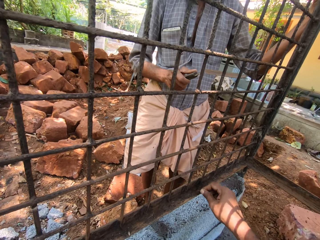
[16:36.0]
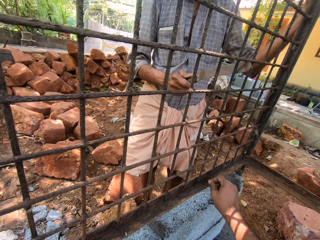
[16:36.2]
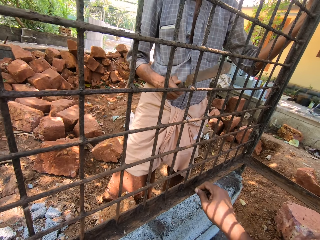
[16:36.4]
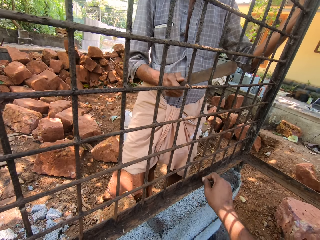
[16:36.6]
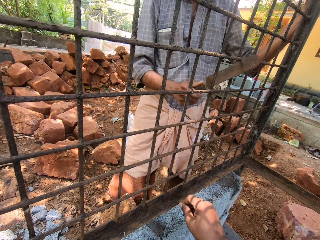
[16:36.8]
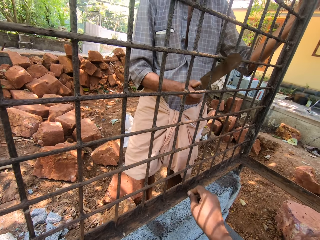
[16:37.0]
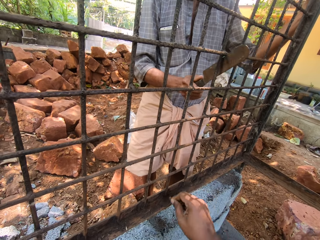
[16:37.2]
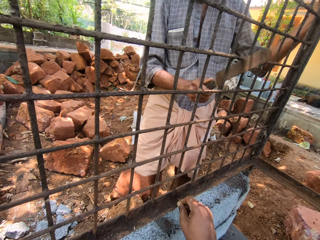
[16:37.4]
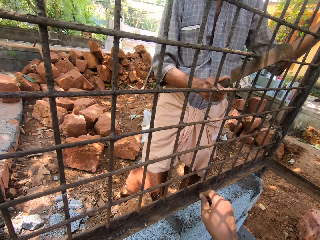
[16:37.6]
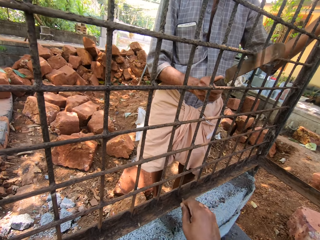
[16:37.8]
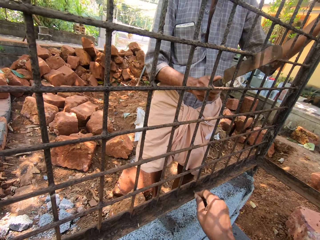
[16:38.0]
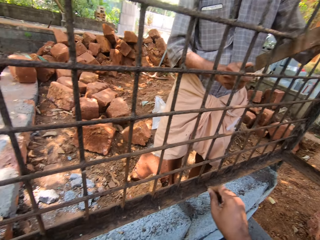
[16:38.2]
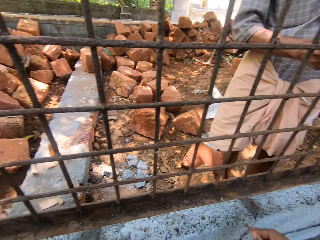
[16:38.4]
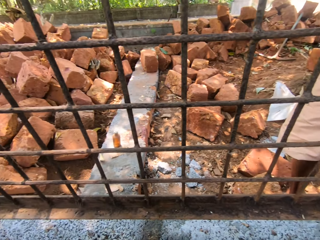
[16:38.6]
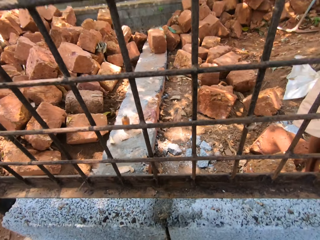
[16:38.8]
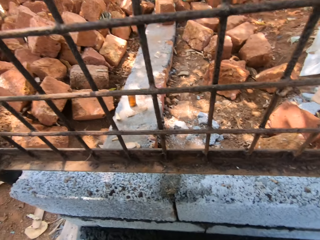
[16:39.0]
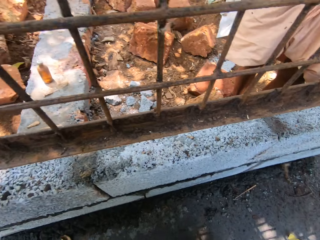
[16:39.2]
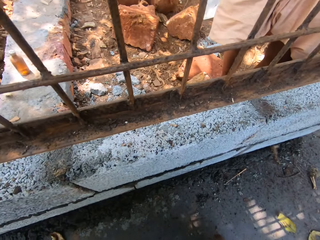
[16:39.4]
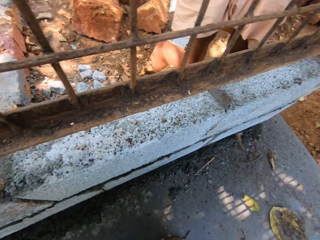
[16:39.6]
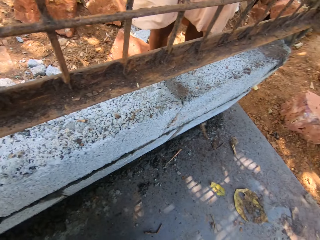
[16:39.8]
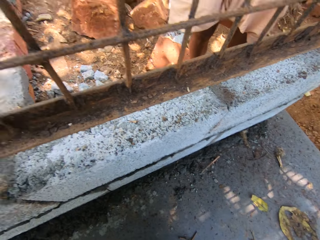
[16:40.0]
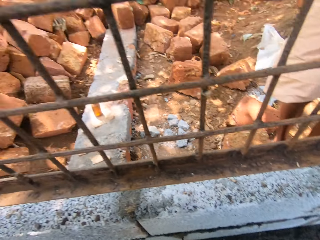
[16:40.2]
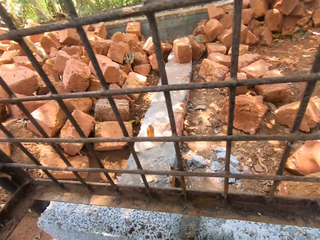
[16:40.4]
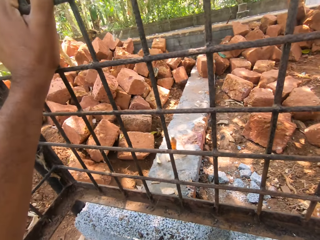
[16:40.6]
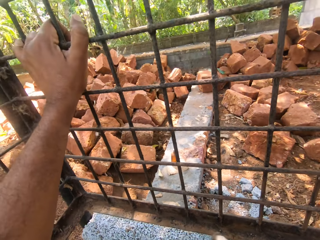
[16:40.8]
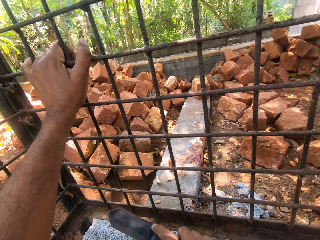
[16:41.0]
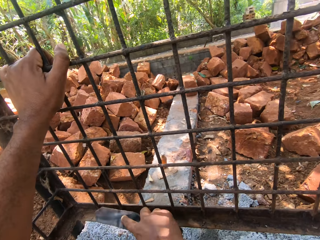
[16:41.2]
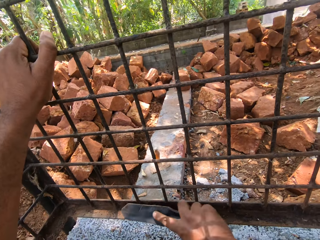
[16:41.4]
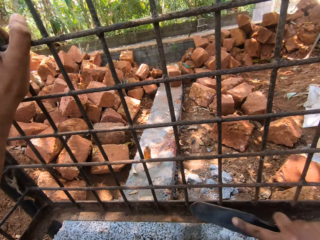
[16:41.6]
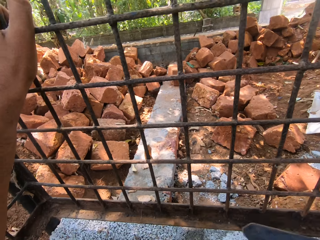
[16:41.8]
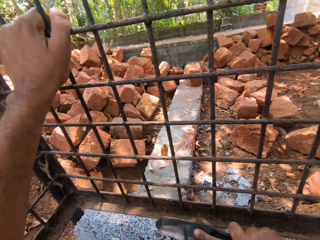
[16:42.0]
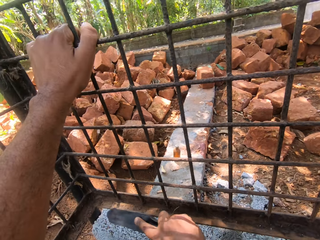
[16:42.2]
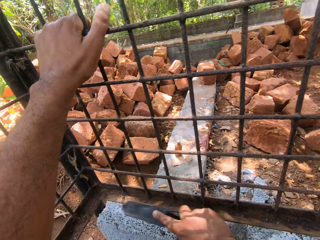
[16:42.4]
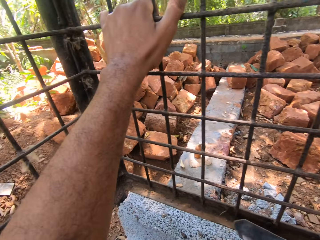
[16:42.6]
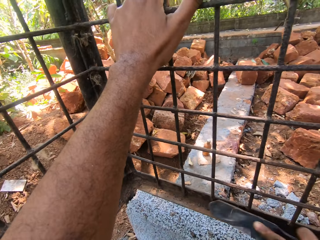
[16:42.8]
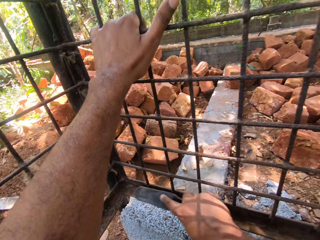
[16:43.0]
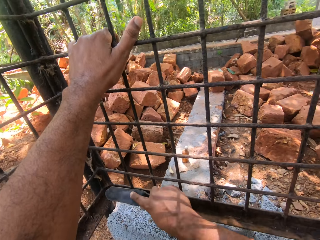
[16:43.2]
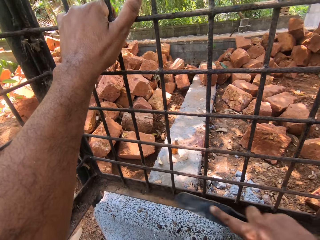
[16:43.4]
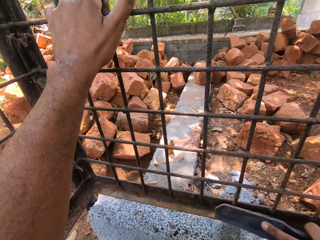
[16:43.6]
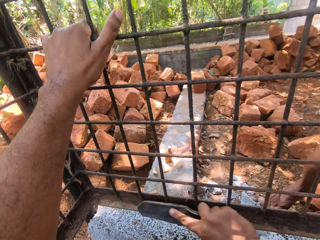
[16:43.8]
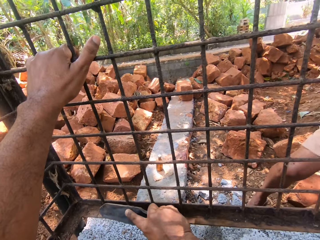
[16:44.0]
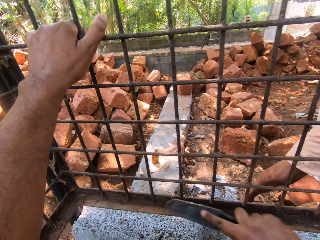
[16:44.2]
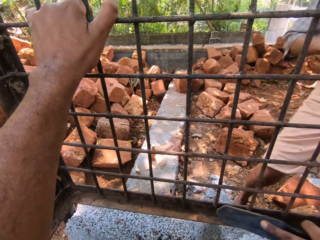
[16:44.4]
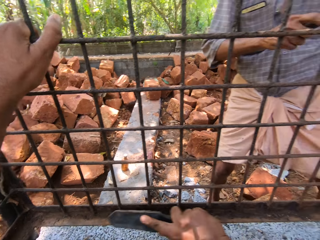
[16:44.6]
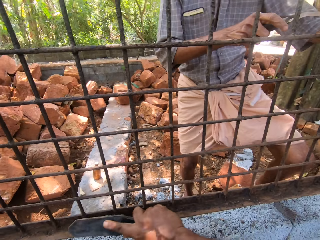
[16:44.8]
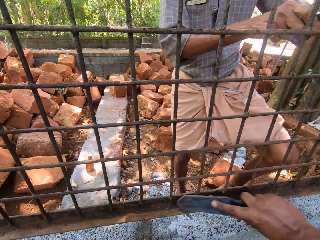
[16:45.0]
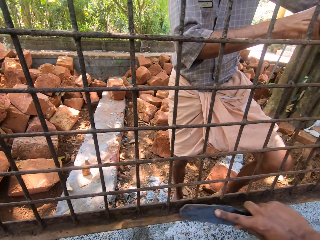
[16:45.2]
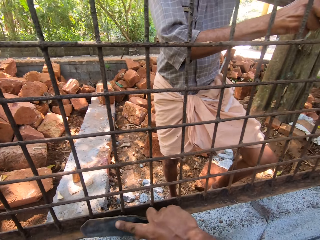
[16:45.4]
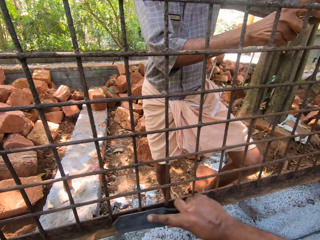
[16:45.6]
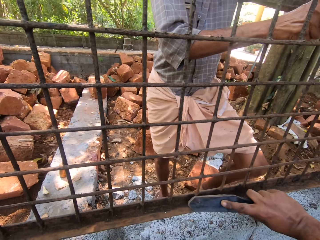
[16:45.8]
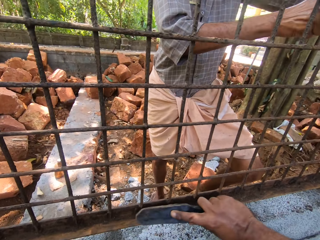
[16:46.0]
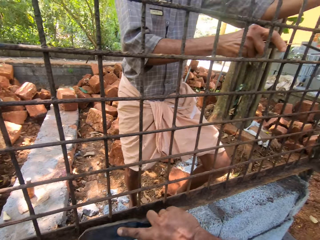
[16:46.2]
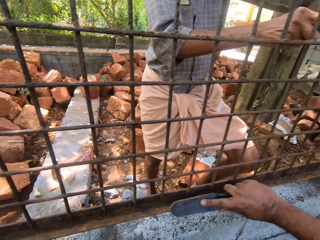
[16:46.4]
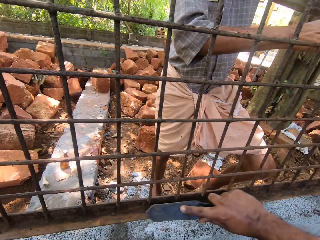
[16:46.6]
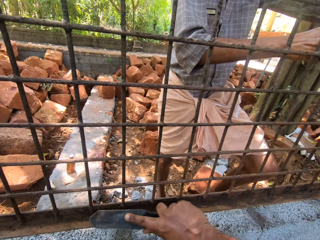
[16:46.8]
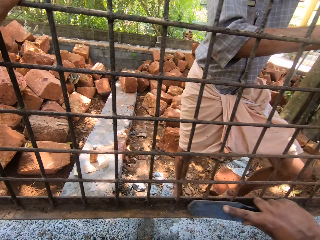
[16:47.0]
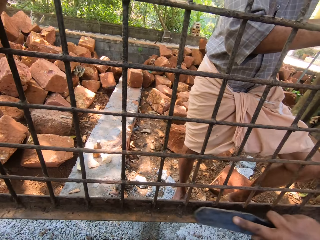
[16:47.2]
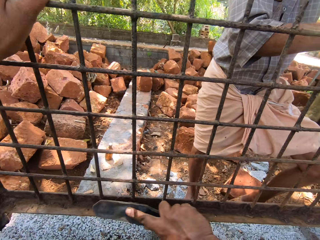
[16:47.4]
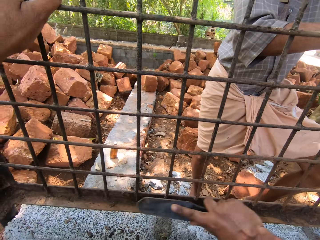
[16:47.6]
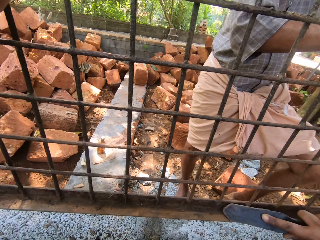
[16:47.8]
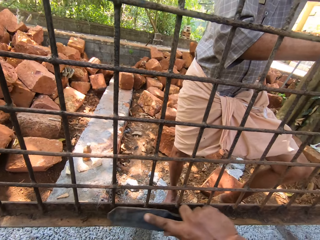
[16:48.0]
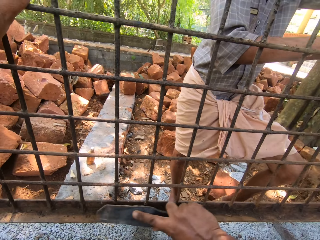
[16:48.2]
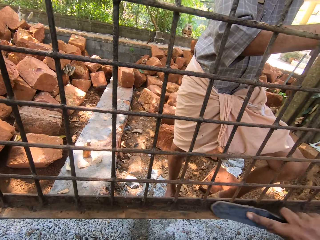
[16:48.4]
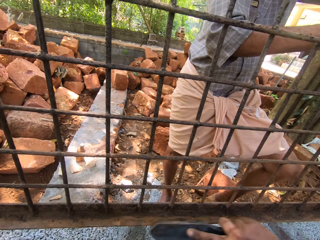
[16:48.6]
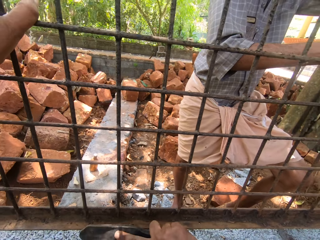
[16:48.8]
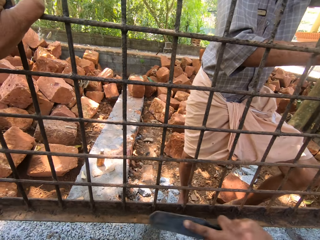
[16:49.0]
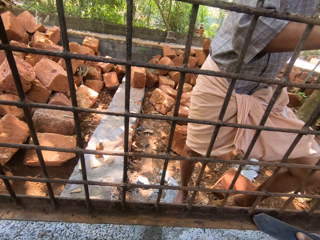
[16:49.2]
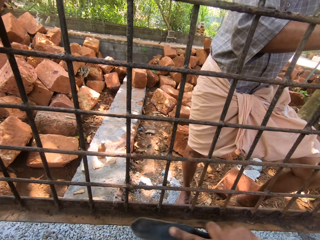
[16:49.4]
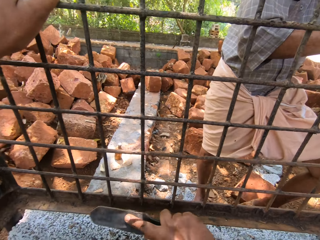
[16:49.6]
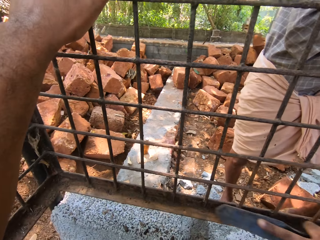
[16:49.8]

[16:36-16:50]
The camera wearer looks around. They clean the cage with the hand broom. A man adjusts his position. The camera wearer cleans the cage with the hand broom.

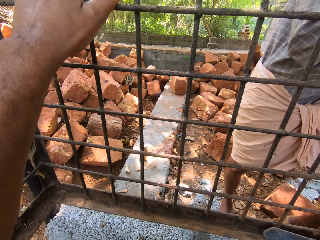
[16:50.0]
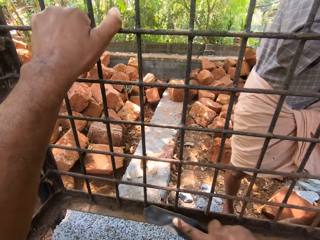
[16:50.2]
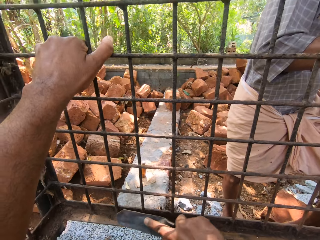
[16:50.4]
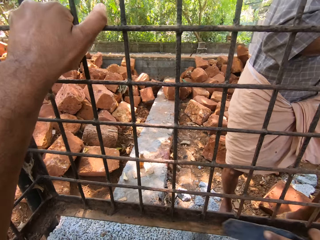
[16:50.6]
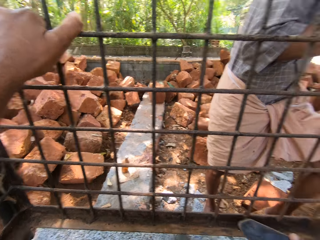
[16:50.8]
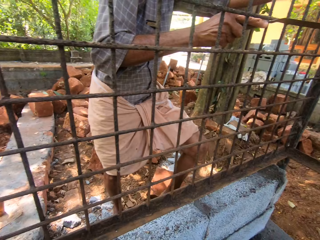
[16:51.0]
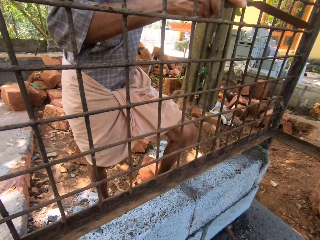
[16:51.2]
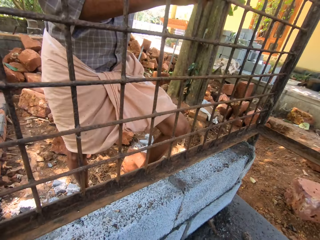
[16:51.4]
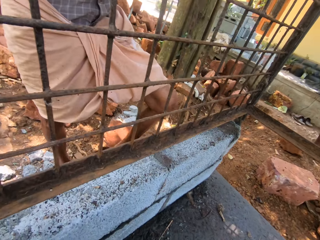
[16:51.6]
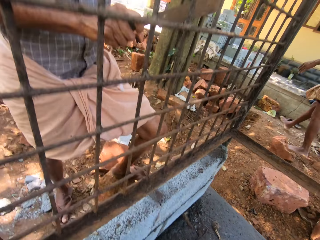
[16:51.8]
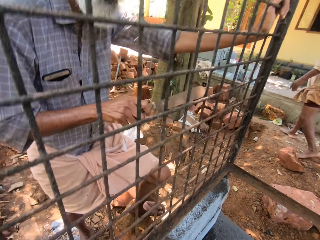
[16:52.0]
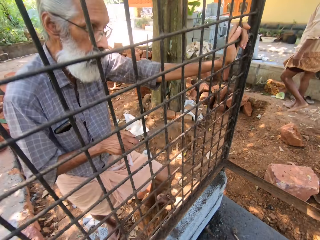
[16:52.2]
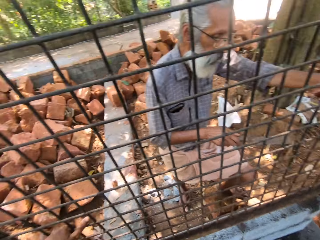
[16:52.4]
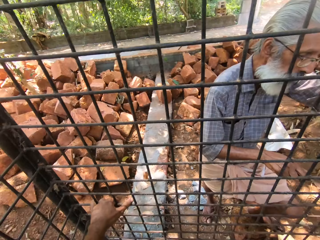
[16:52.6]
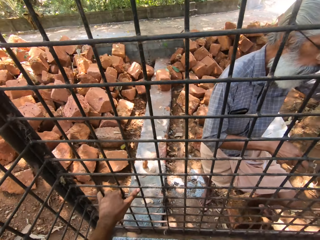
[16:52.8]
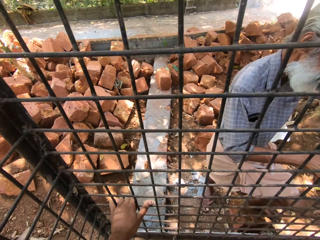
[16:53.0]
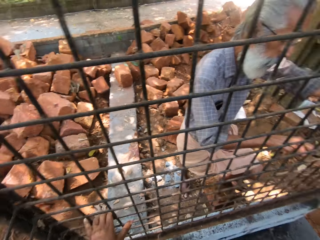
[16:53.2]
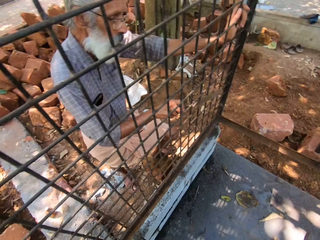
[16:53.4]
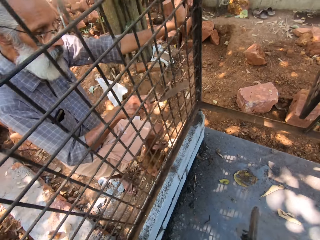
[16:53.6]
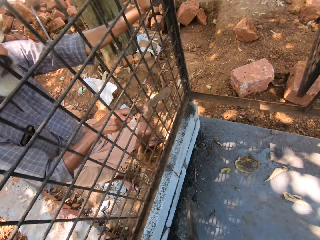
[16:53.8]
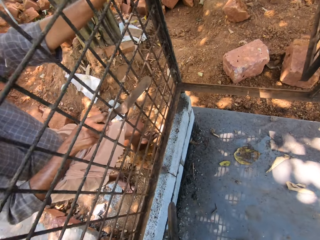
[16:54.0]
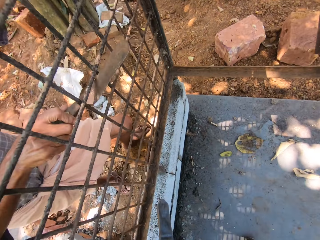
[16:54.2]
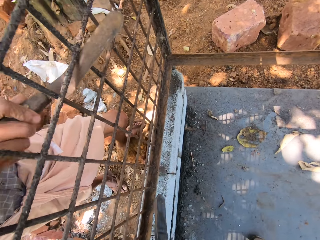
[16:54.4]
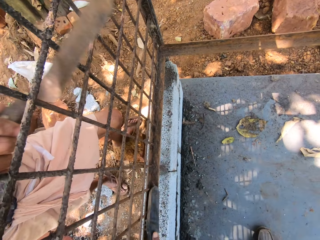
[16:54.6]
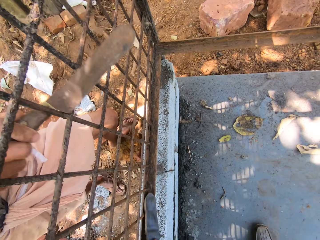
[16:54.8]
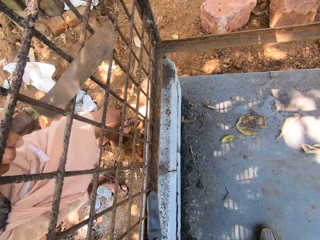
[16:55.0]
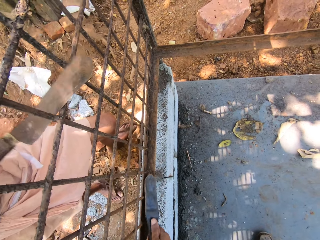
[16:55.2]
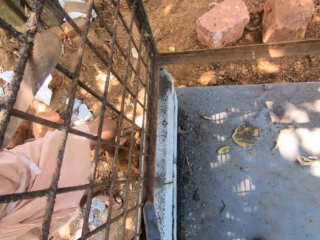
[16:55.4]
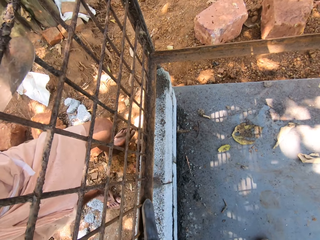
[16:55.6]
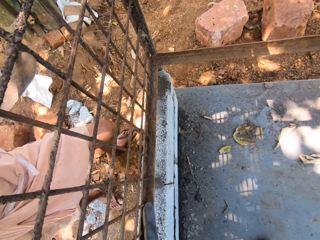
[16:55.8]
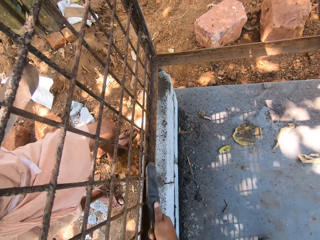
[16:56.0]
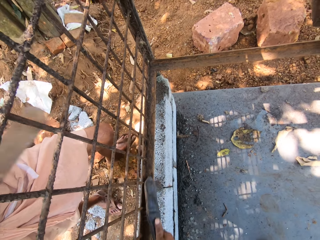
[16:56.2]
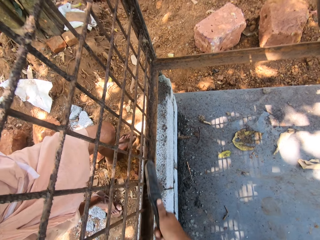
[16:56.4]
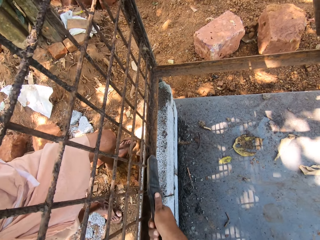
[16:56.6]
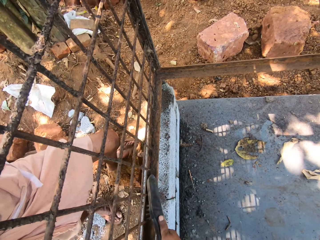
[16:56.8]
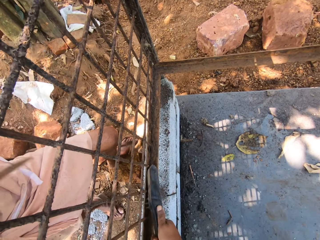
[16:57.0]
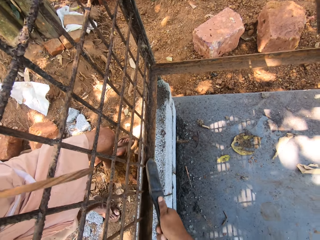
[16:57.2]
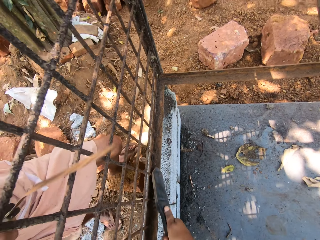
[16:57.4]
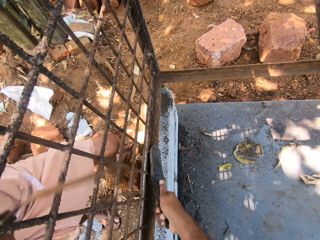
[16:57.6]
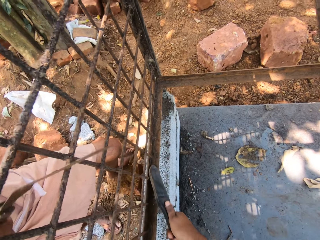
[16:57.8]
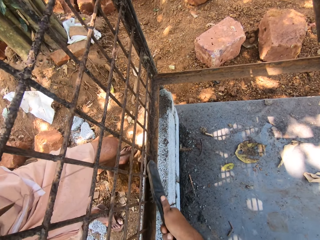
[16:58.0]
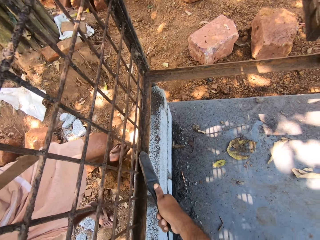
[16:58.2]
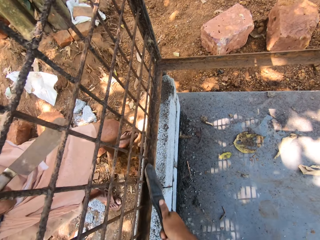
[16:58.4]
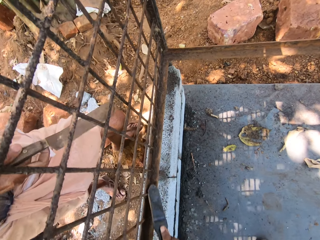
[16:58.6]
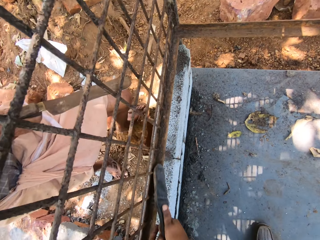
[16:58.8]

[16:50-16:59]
A man removes dirt from the cage with the scraper. The camera wearer stands up. They look around. They bend towards the concrete. They clean the cage with the hand broom. The man removes dirt from the cage with the scraper.
